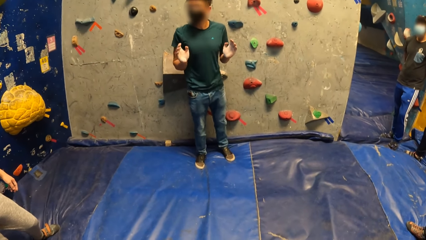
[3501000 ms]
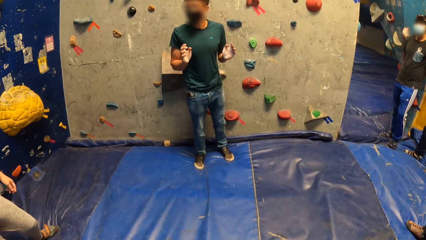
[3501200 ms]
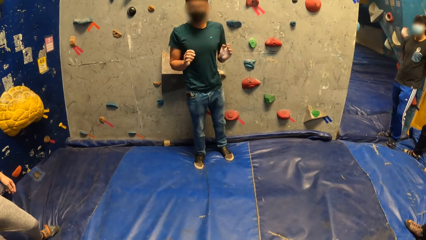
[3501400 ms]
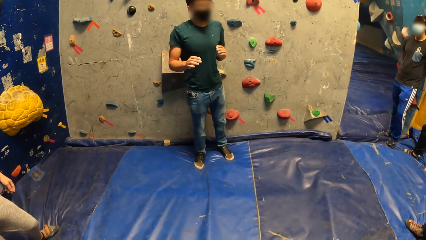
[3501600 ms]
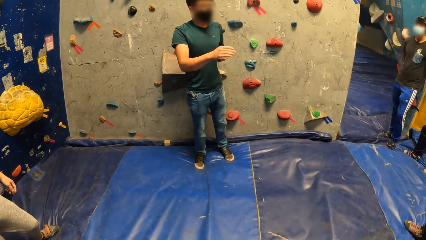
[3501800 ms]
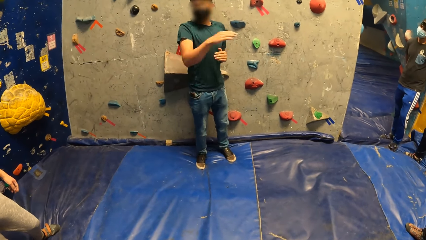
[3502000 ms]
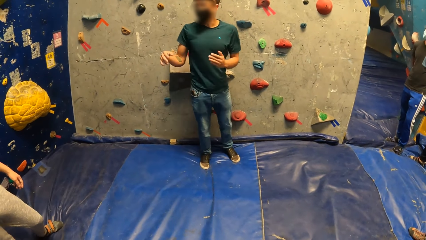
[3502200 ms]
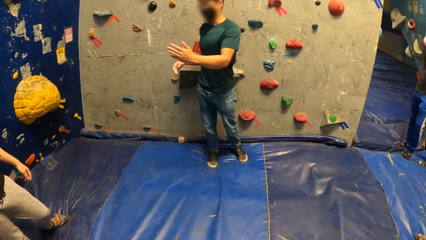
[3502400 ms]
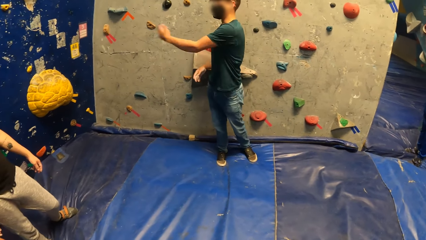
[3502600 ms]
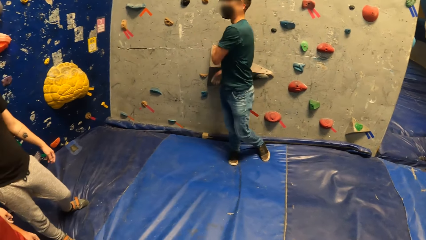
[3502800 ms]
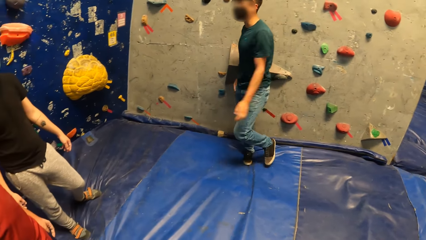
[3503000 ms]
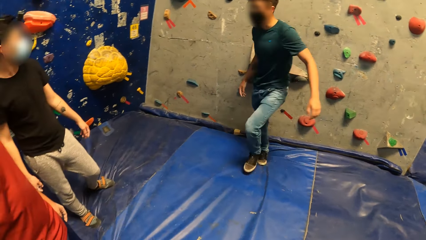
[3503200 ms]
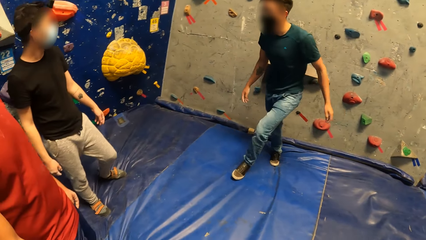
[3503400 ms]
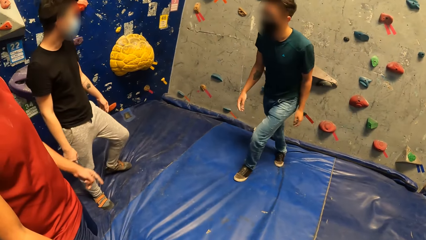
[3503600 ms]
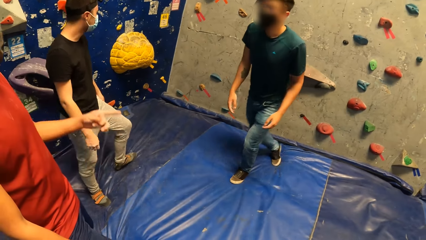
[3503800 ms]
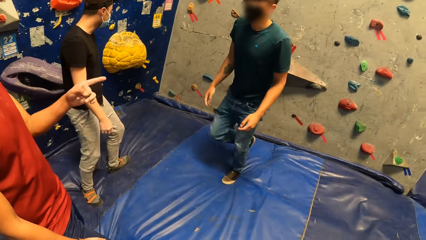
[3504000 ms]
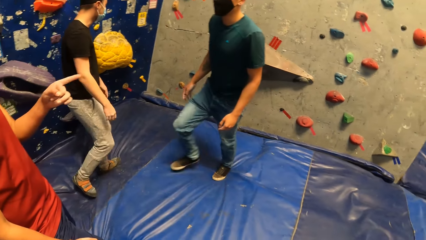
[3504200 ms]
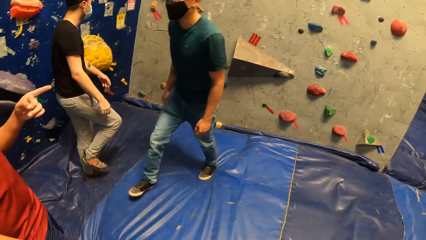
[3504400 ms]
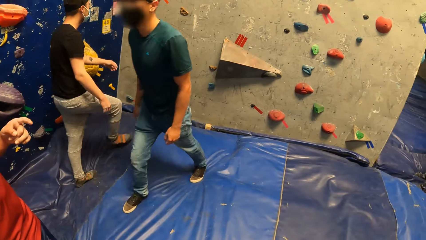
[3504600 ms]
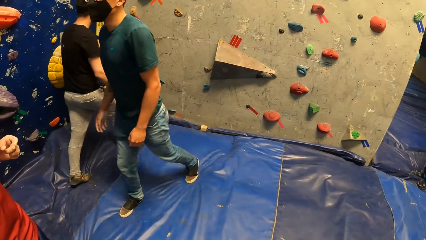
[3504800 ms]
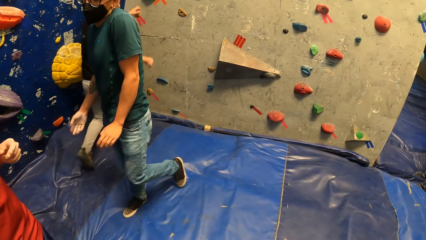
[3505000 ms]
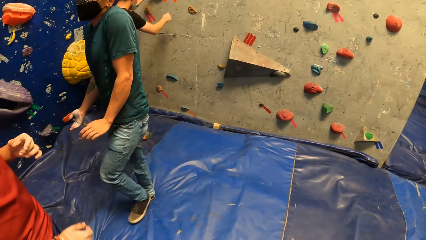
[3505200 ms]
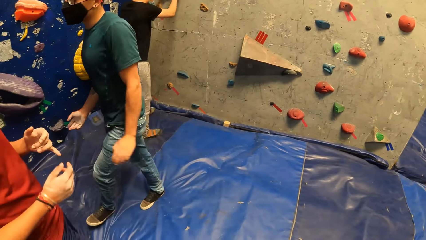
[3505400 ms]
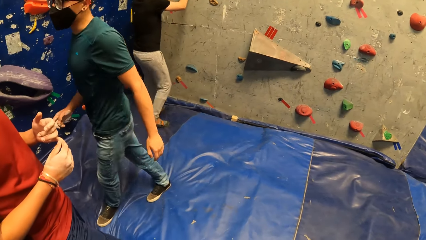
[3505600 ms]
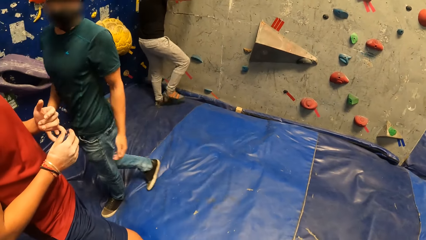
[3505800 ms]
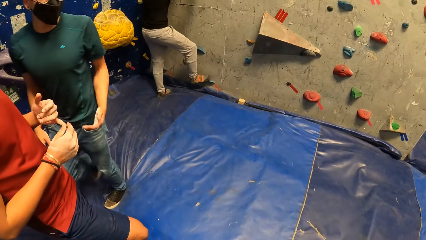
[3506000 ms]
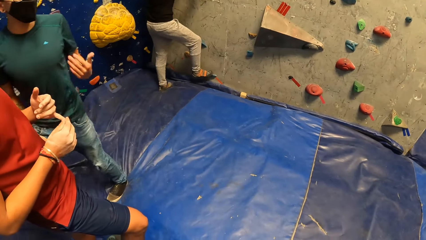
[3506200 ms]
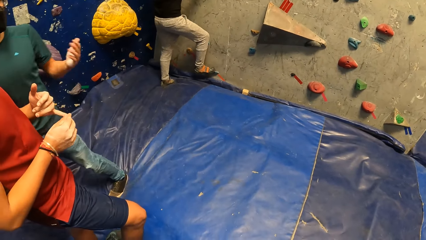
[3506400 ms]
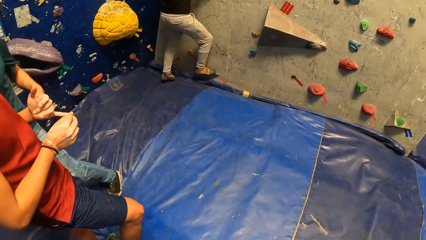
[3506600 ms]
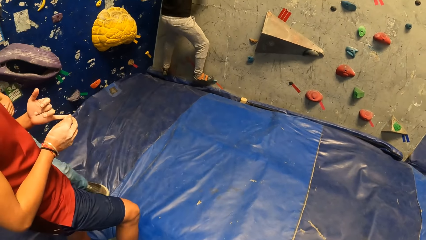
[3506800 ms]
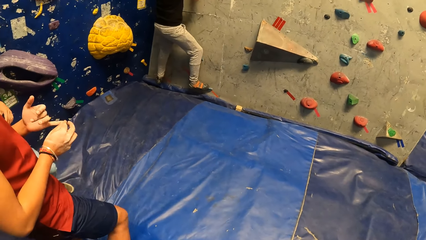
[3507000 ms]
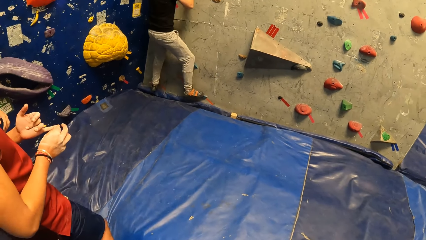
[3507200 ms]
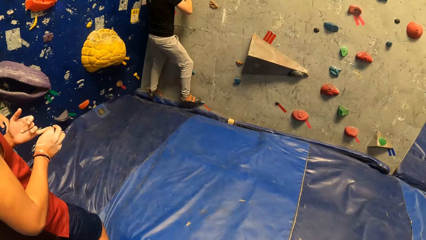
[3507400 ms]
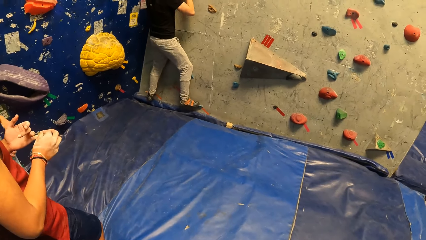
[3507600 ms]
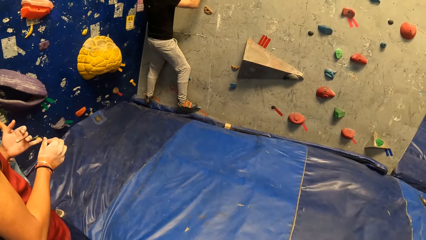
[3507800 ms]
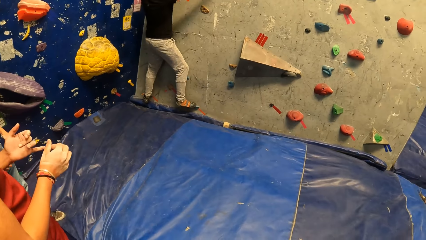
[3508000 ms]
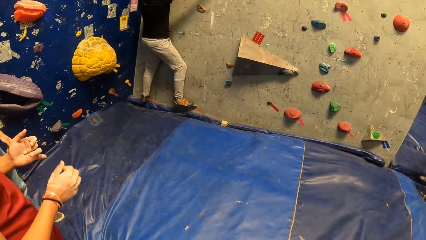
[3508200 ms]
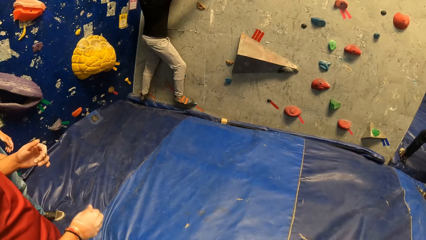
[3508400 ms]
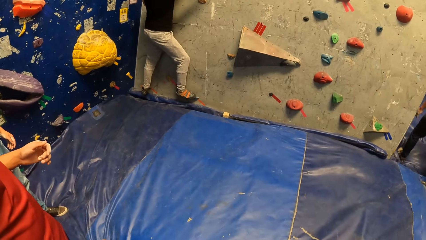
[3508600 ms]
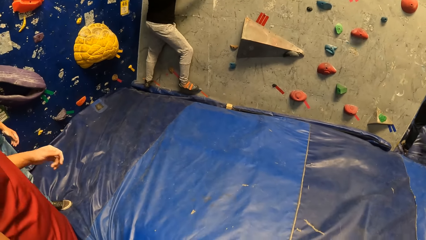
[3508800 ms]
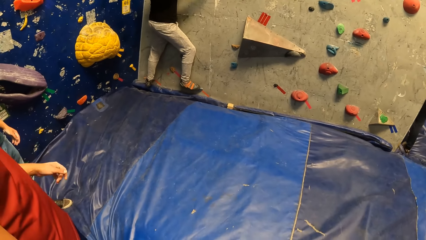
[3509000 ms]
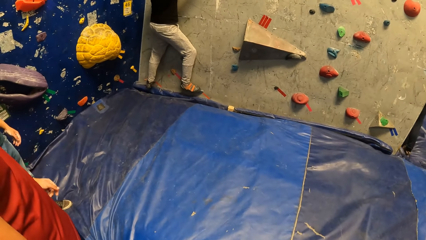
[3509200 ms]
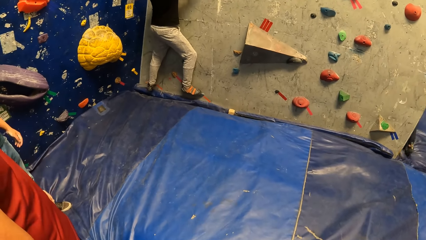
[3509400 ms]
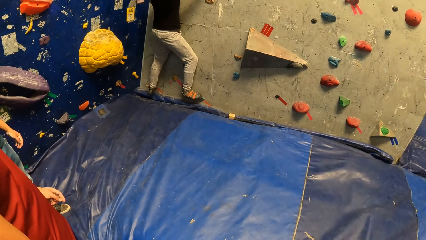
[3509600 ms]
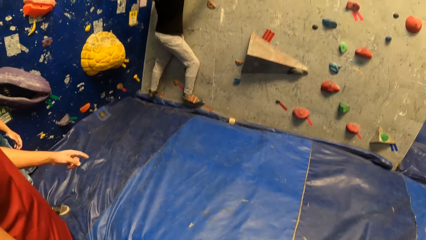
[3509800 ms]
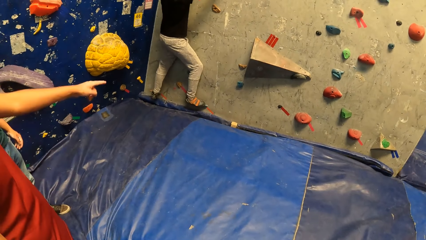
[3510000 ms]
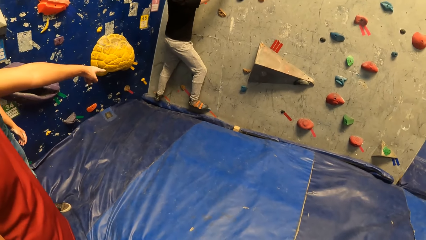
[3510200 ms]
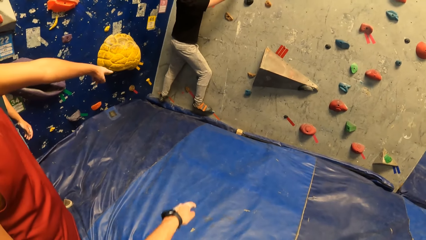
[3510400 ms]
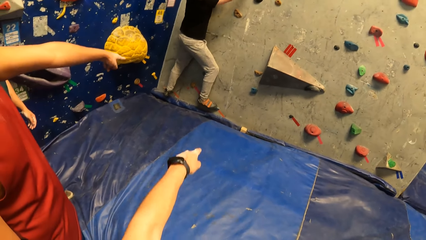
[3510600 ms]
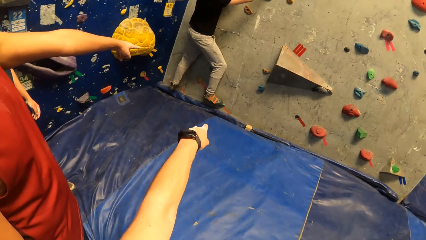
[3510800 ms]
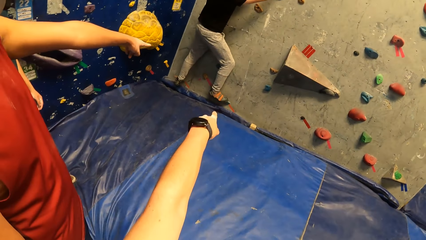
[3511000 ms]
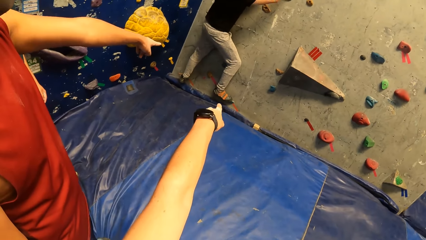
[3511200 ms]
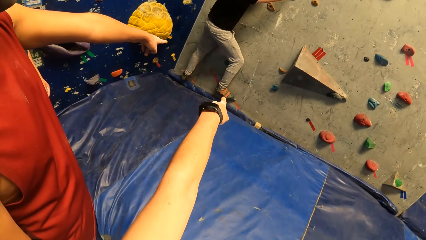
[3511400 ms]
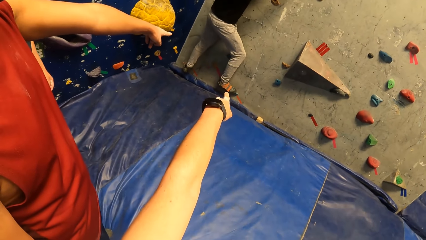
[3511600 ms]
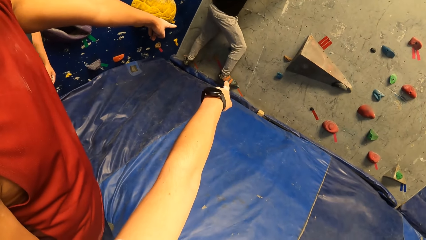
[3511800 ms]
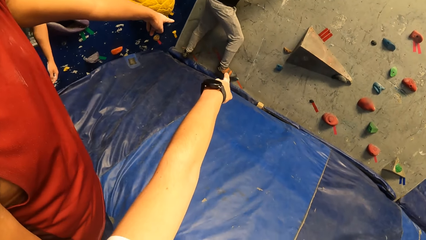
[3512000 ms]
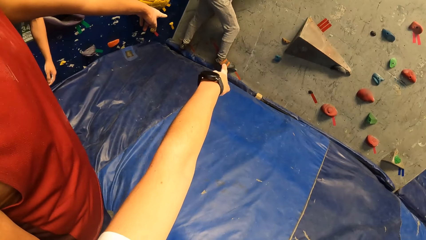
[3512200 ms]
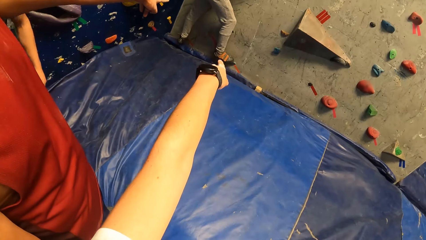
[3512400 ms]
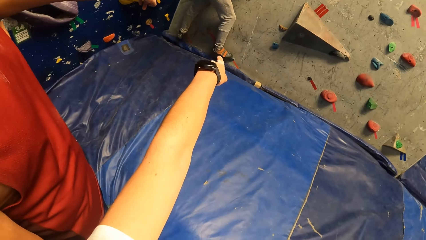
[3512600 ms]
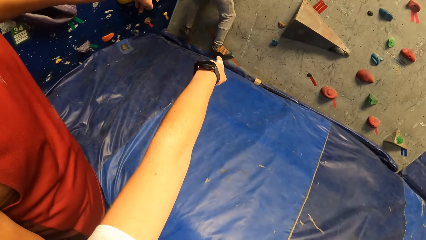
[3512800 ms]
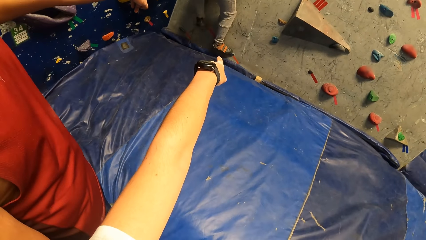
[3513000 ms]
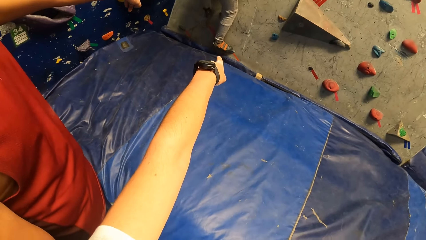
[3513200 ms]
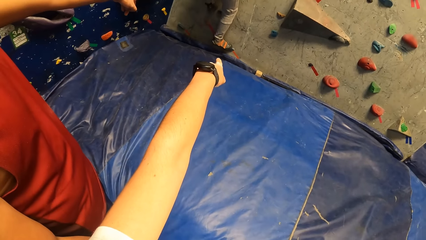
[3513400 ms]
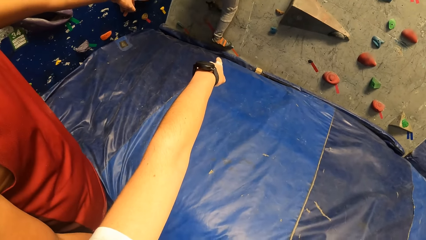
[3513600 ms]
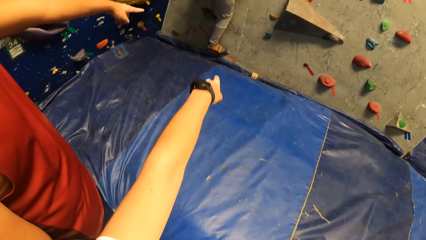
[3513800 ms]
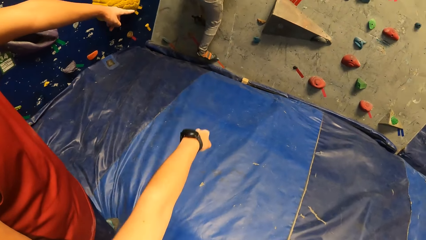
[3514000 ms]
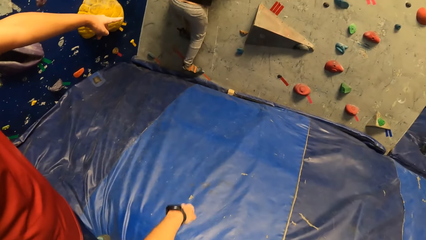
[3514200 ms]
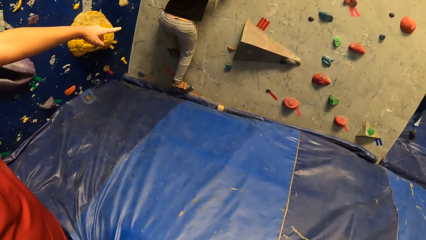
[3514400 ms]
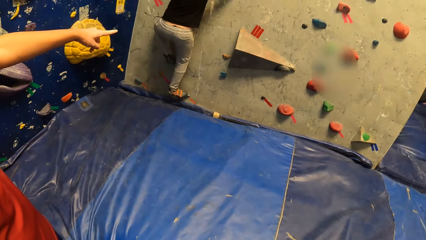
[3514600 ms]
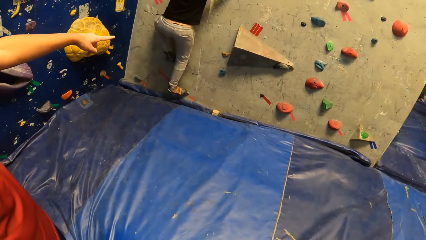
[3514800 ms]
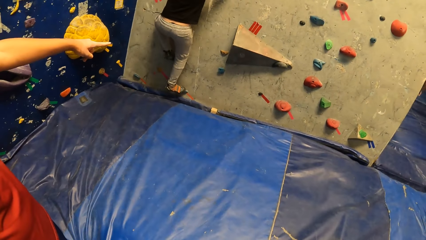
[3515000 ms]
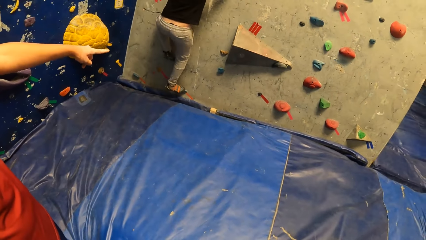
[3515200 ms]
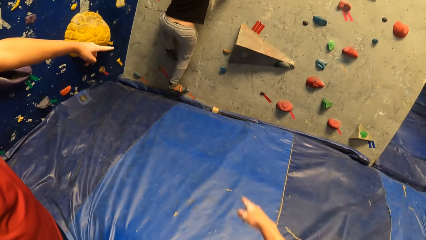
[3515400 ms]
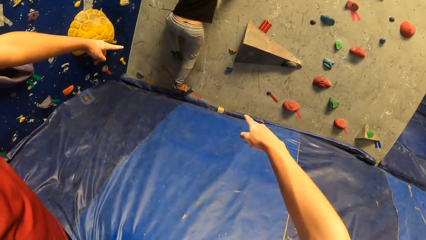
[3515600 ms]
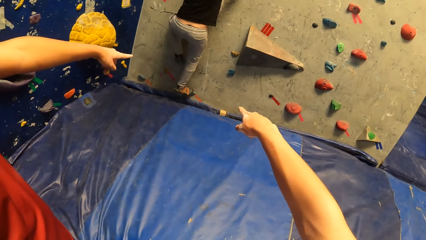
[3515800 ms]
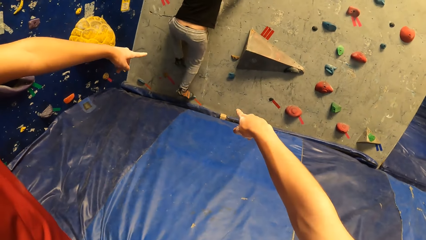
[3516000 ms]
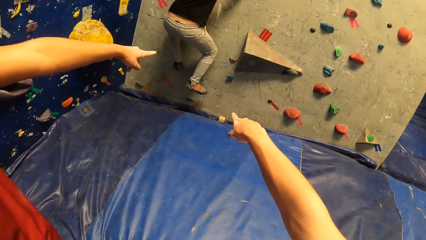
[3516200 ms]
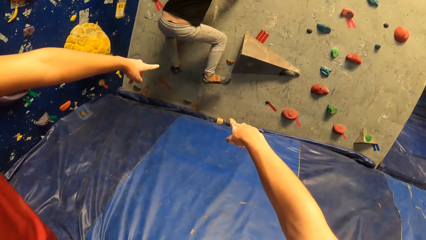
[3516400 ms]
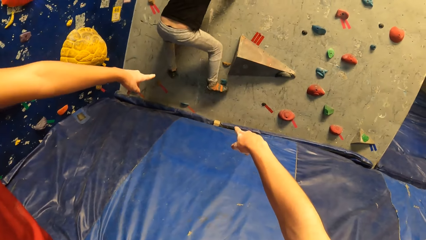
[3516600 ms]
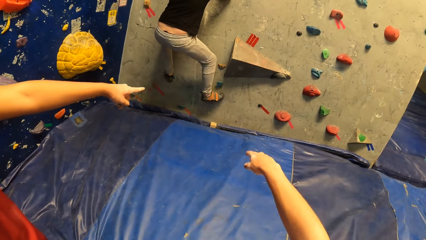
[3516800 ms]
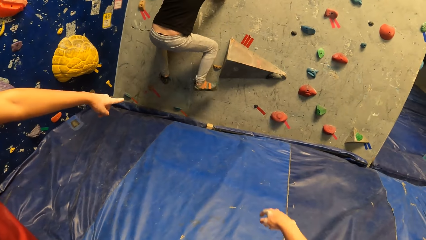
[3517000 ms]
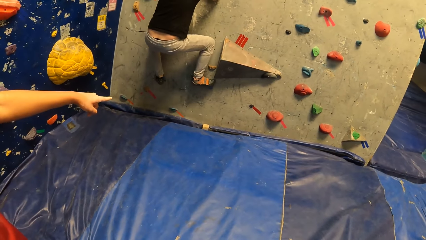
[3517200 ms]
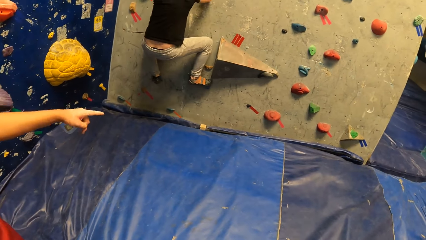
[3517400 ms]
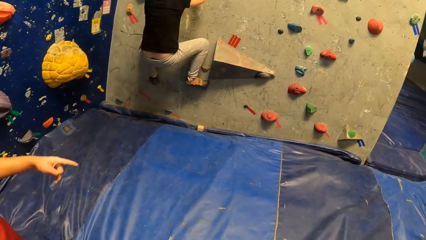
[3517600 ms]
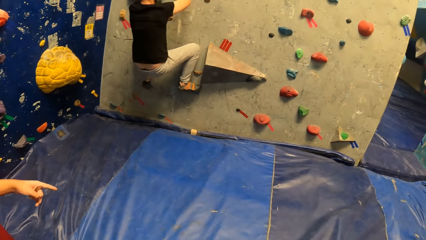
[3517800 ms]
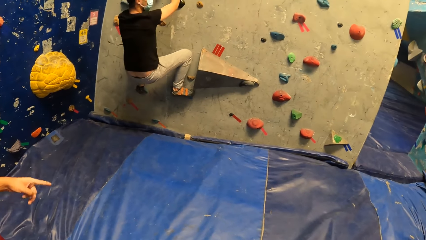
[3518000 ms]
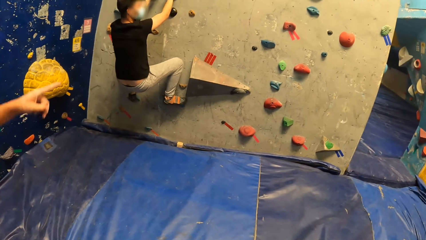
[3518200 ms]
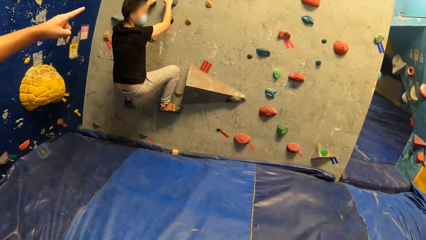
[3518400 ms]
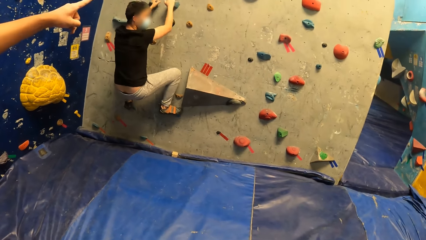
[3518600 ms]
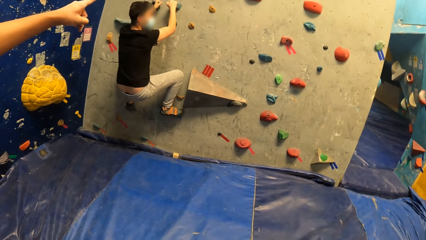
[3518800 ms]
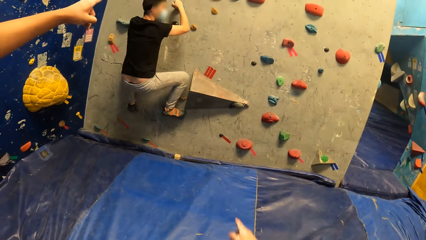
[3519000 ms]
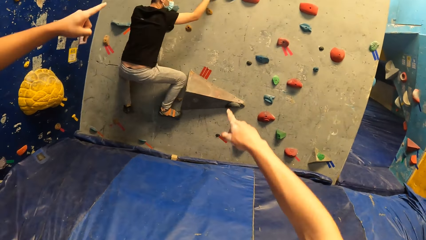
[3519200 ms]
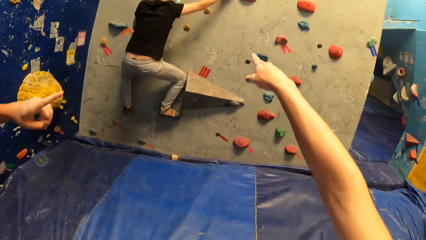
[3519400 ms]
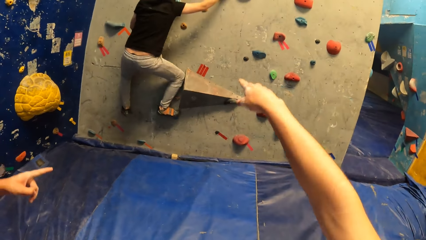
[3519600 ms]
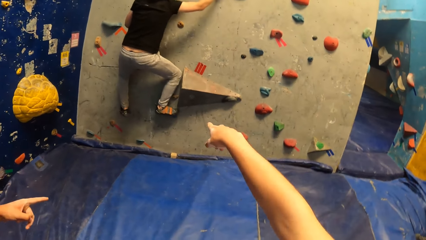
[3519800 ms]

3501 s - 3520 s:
A man interacts with another man. The first man walks on the crash mat. A third man interacts with the first man. A fourth man points at the first man. The second man walks towards the bouldering wall and climbs the climbing wall. The fourth man touches a finger. The second man places his right leg on the sloper on the bouldering wall. The fourth man points at the climbing wall. The camera wearer points at the climbing wall. They interact with the third man. The second man climbs the bouldering wall with both hands, places his left leg on the sloper on the bouldering wall, and places his right leg on a sloper on the bouldering wall.
